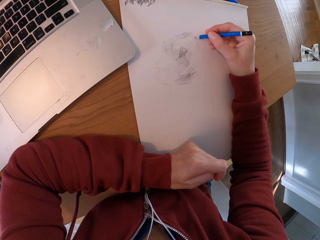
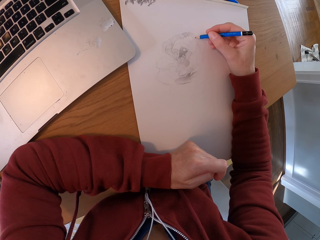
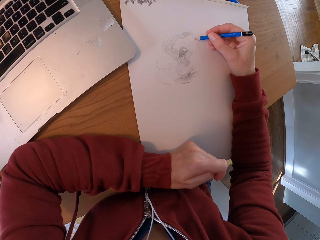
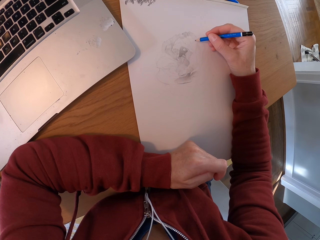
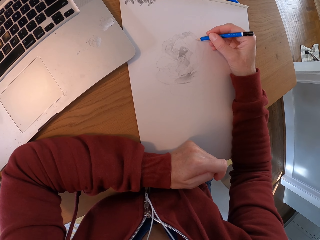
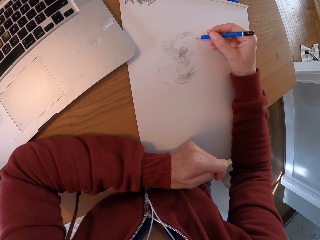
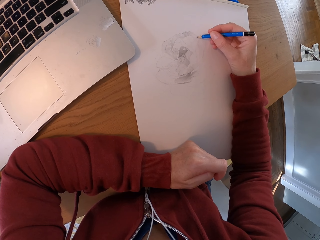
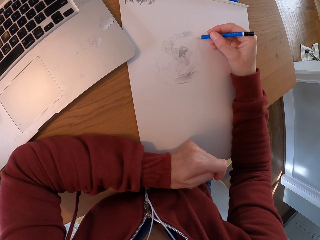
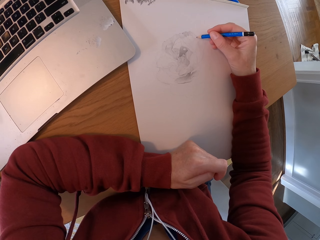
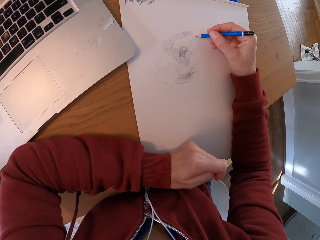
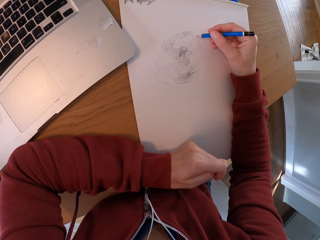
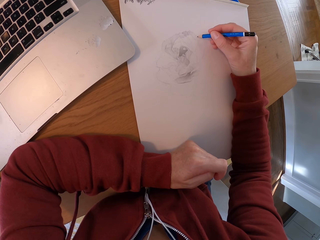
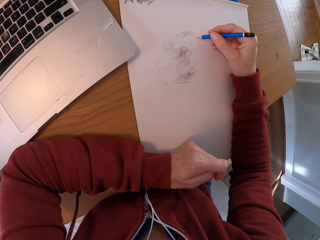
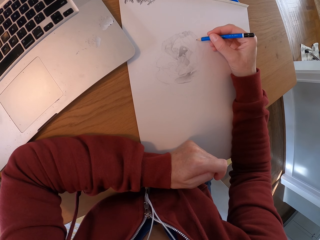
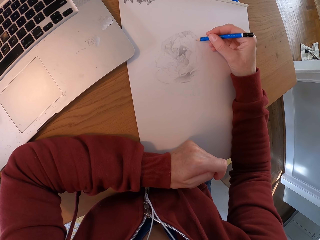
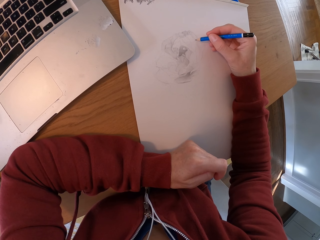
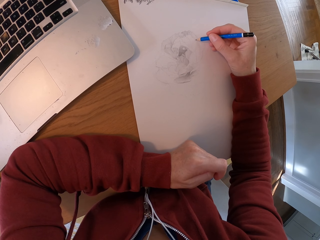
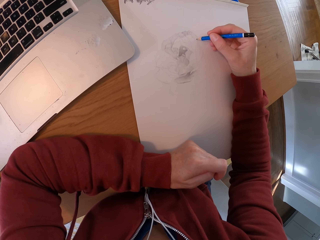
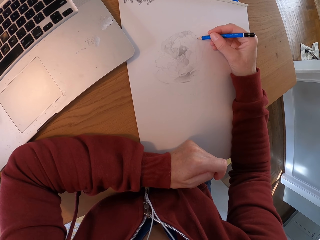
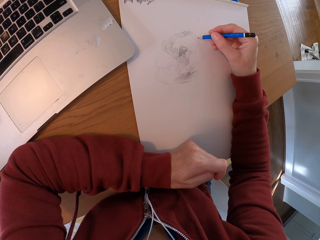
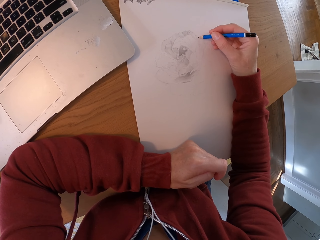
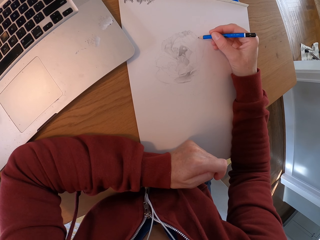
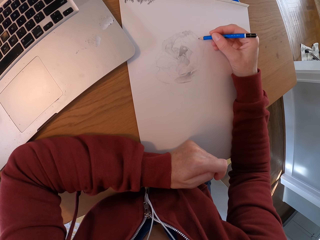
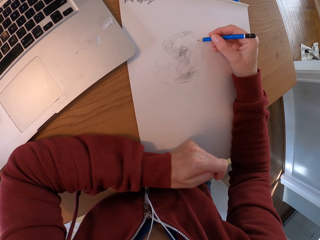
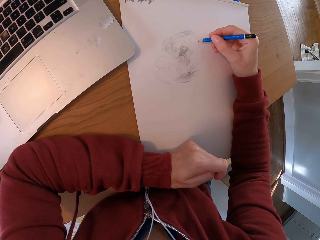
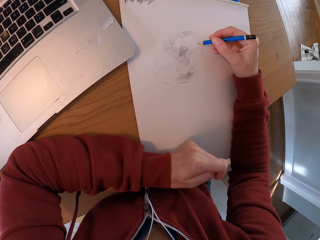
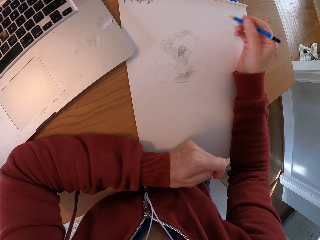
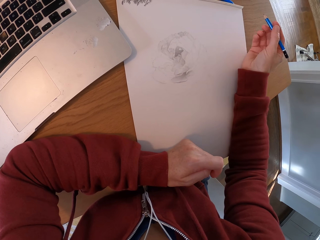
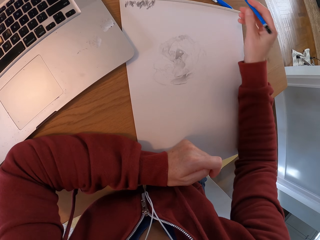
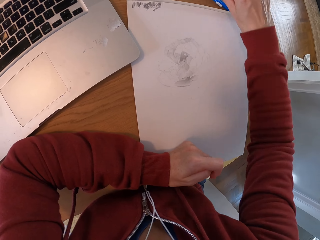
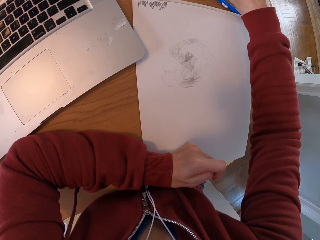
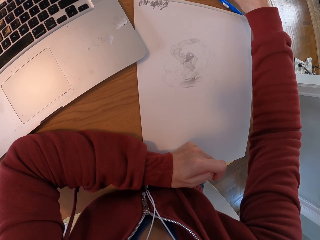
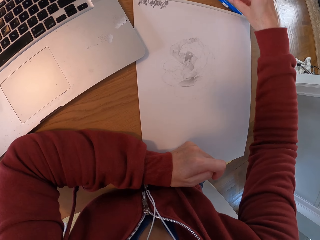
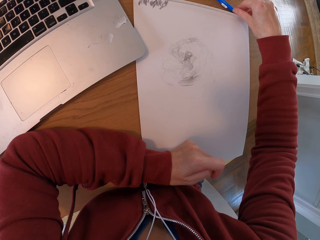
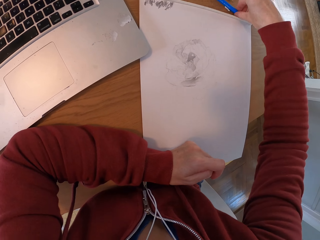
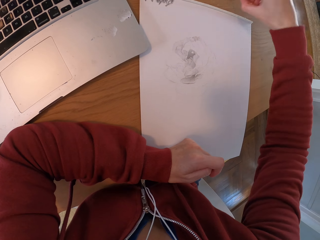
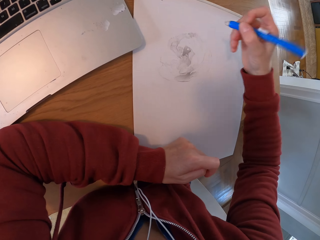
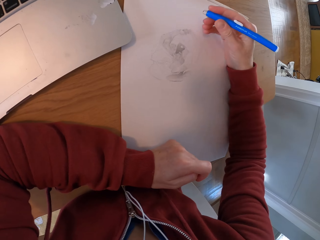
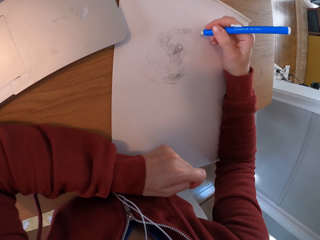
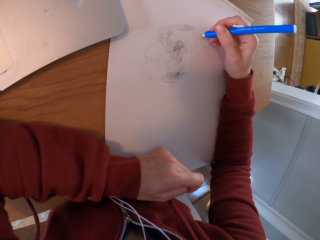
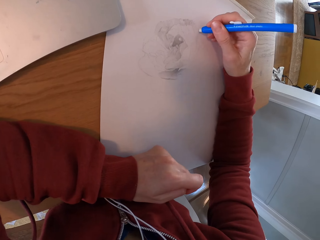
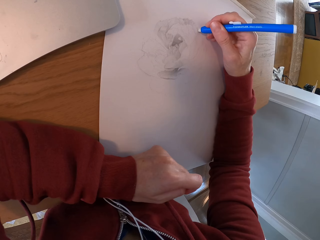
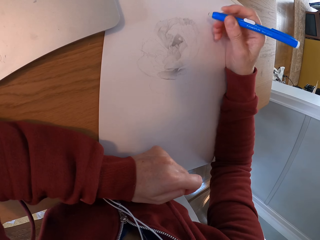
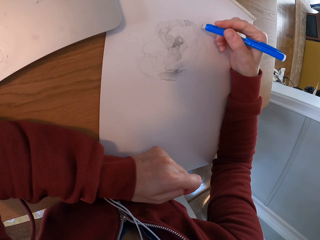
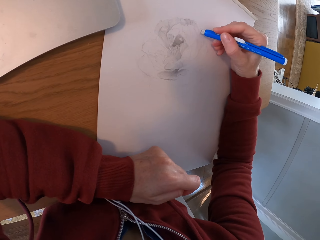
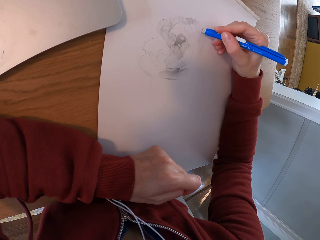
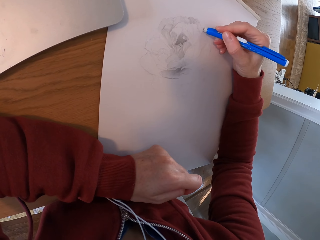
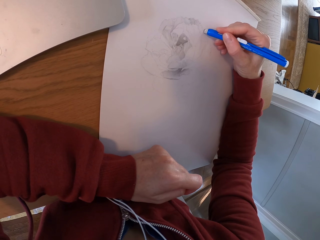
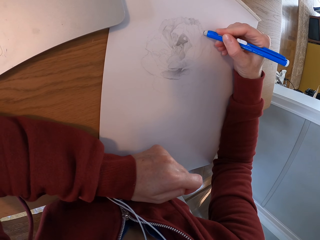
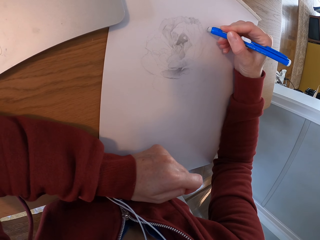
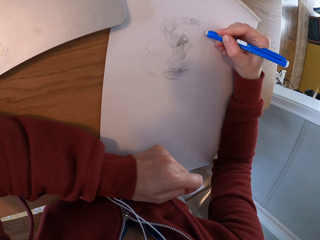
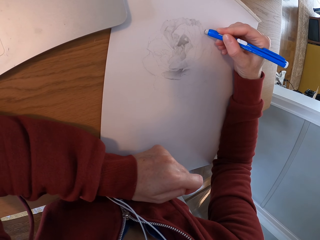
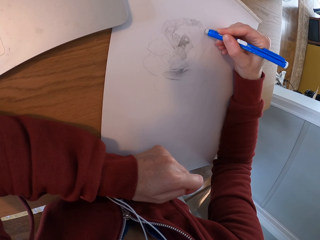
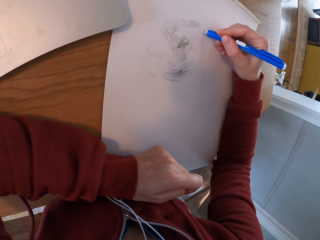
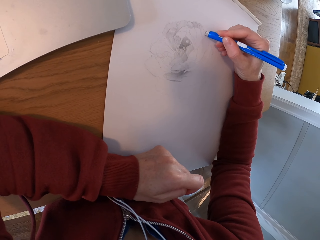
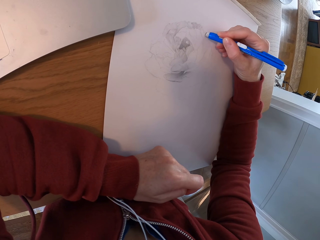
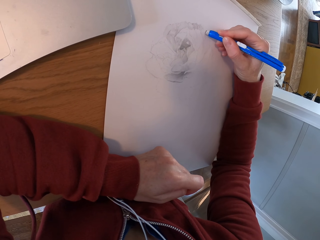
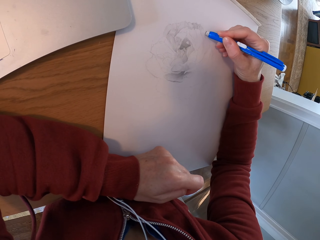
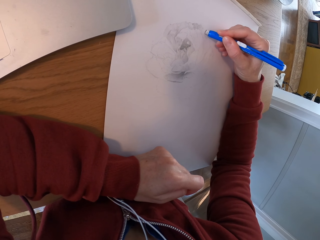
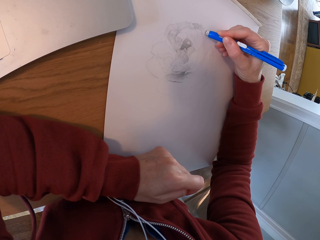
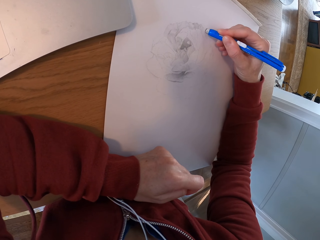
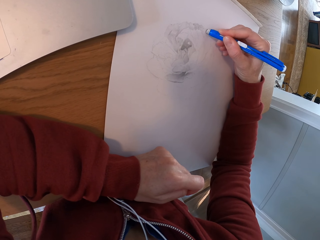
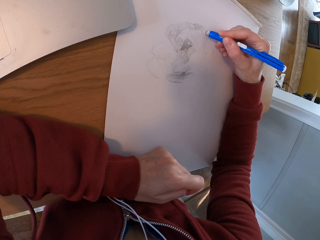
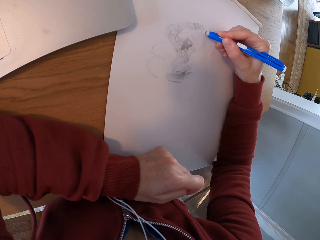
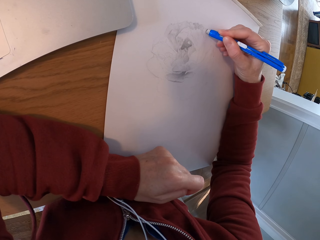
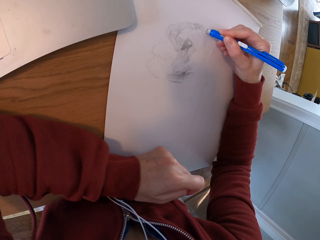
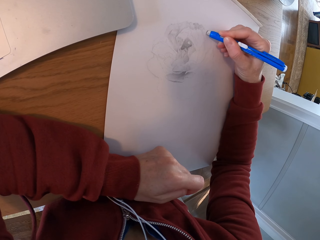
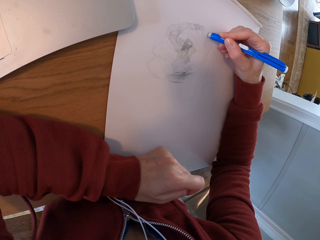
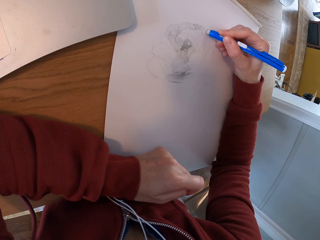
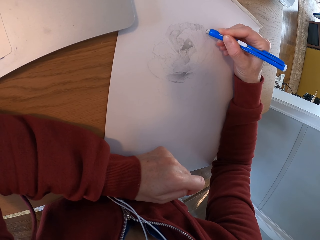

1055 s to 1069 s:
The camera wearer puts the pencil on the table. They pick up the pencil, pick up the eraser. They erase with the mark pen the drawing. They draw a picture.

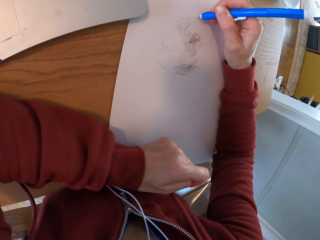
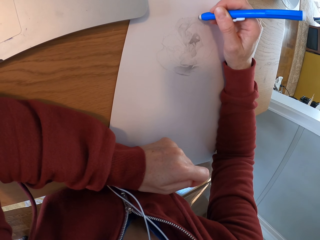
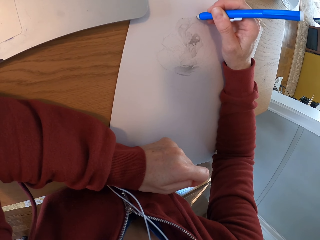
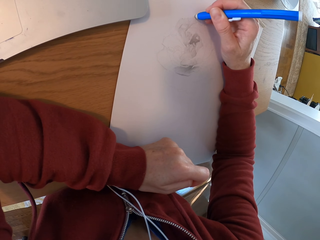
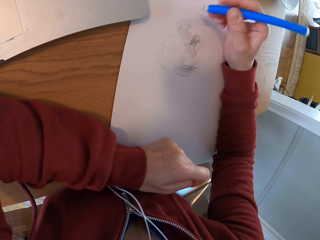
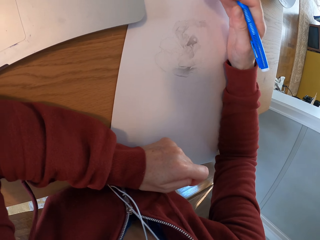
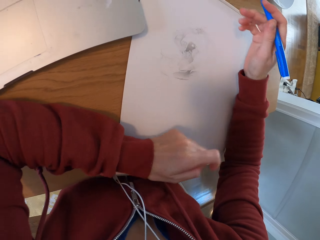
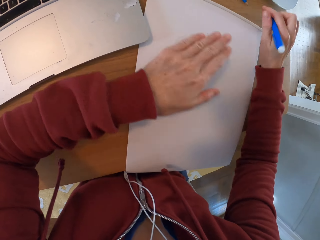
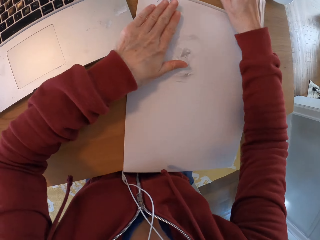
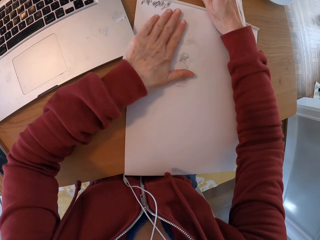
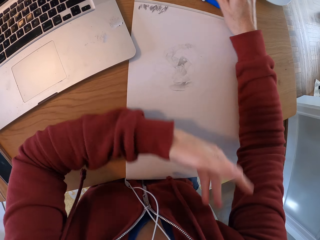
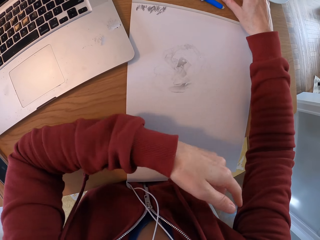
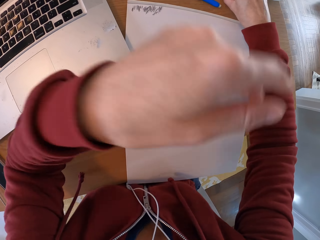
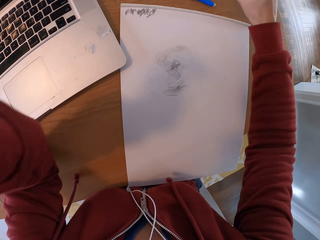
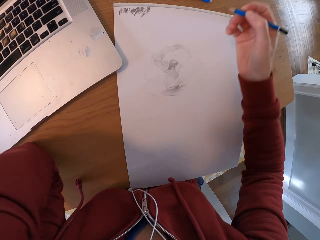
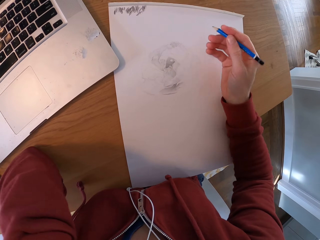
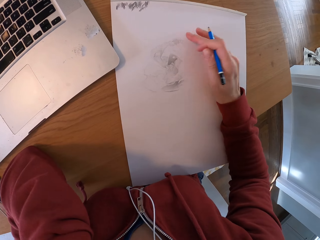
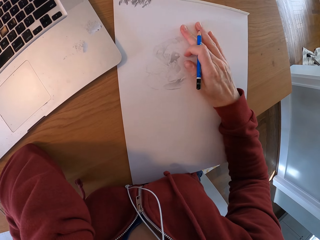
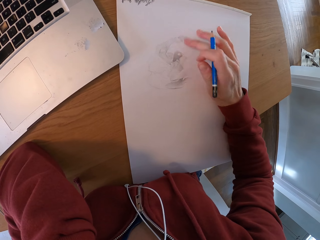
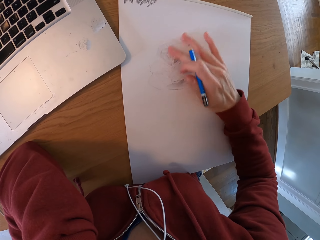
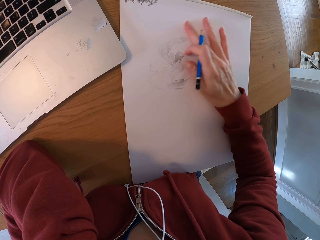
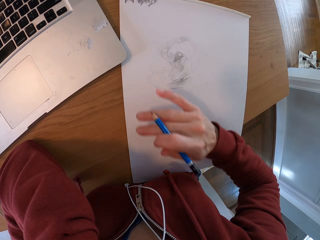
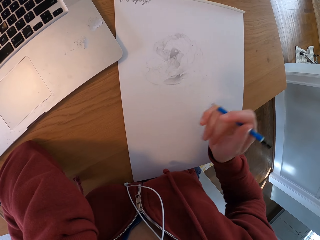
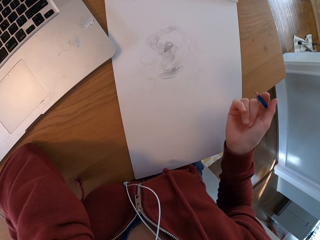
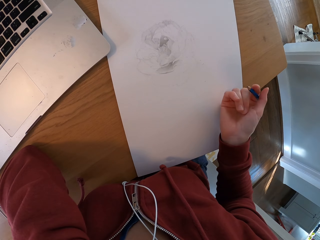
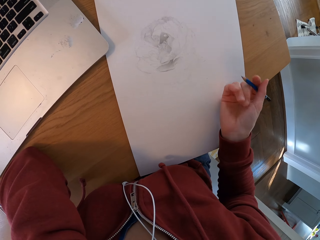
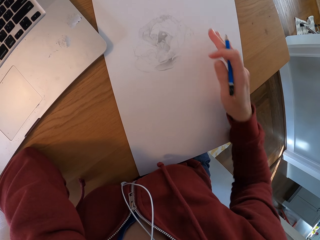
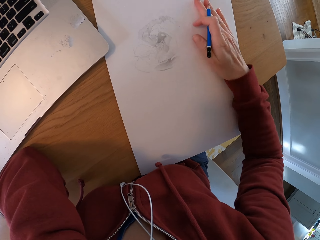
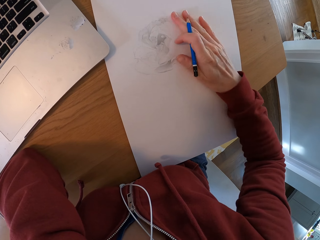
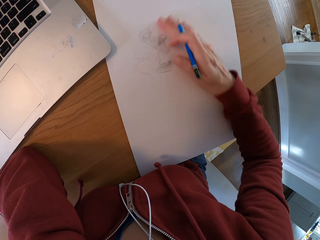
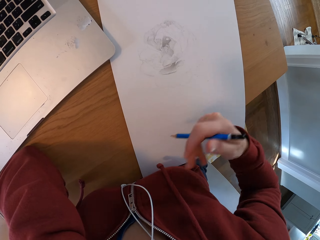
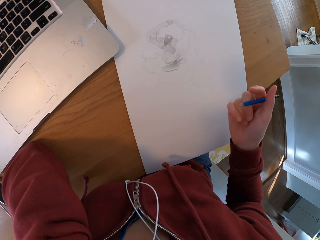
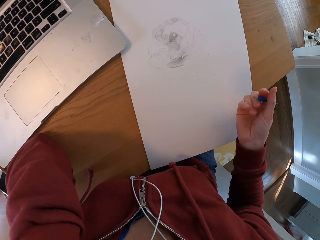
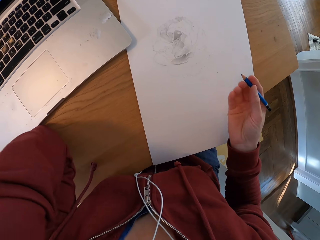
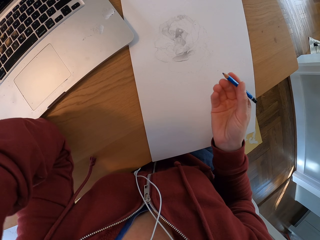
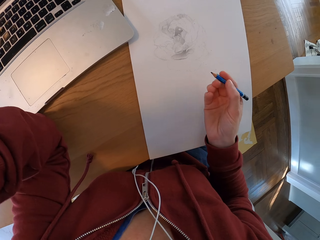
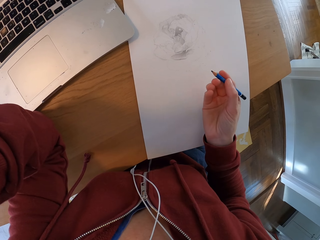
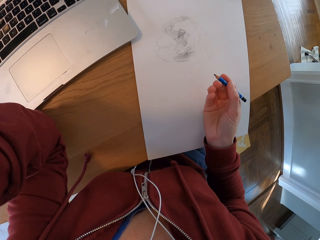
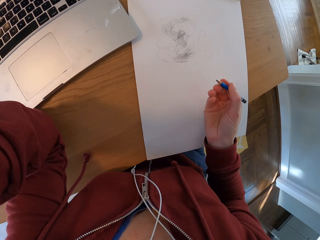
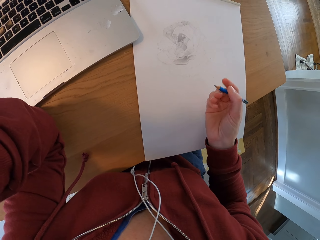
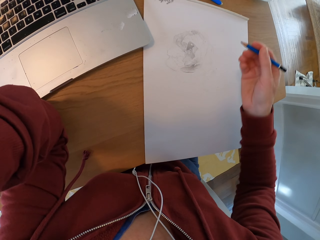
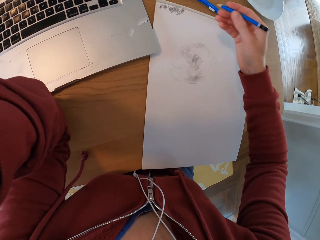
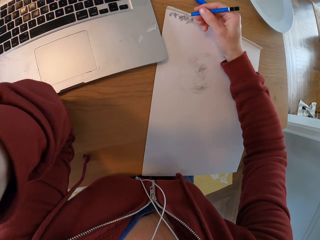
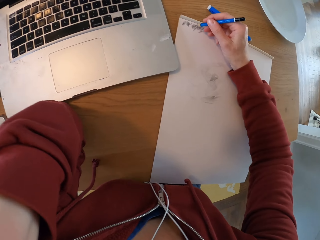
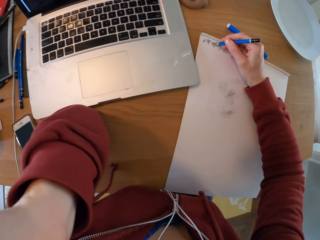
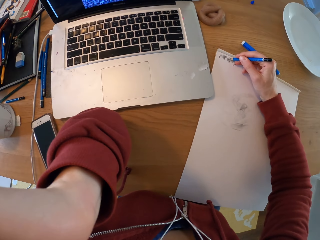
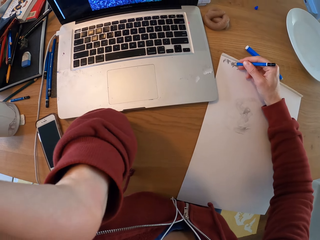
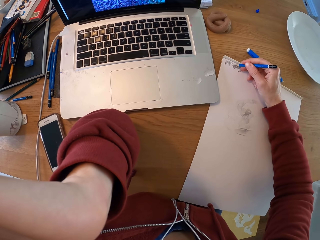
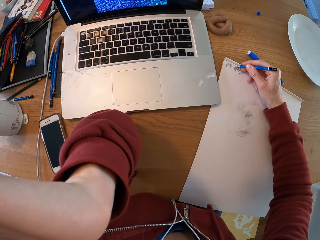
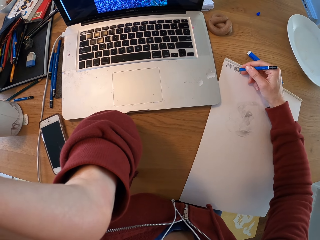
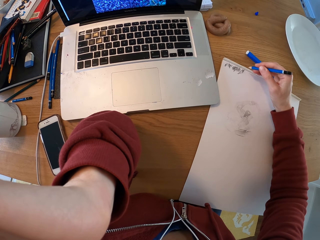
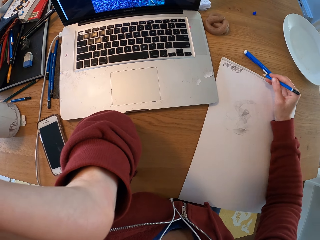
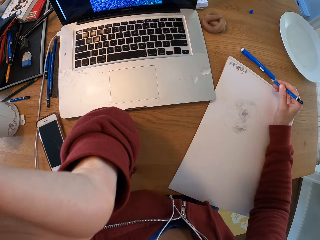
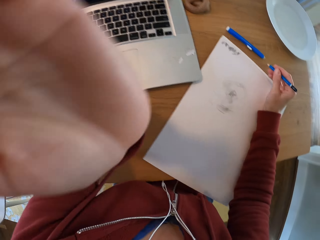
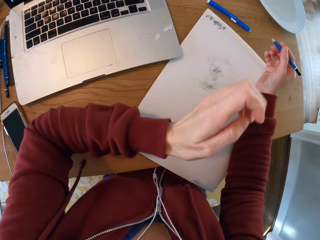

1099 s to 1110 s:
The camera wearer wipes the drawing board with his hand. He wipes the paper again. He turns around the room. He draws with a pencil on the drawing board.
